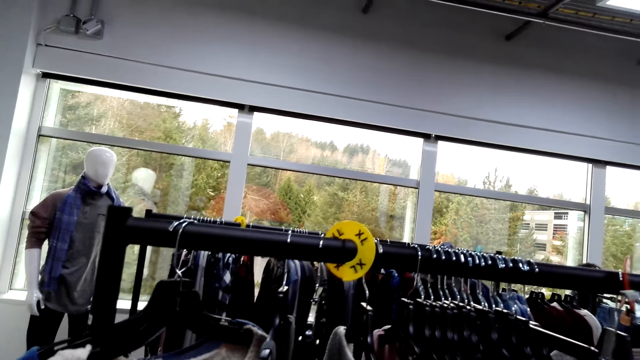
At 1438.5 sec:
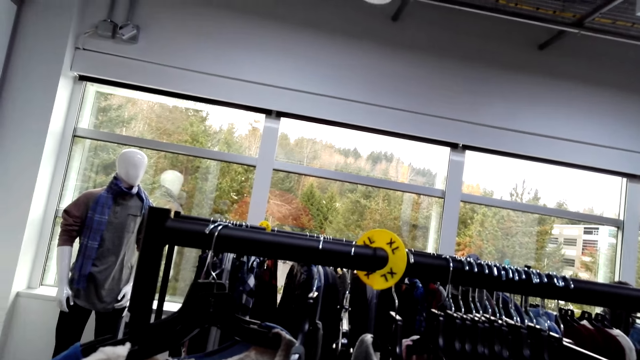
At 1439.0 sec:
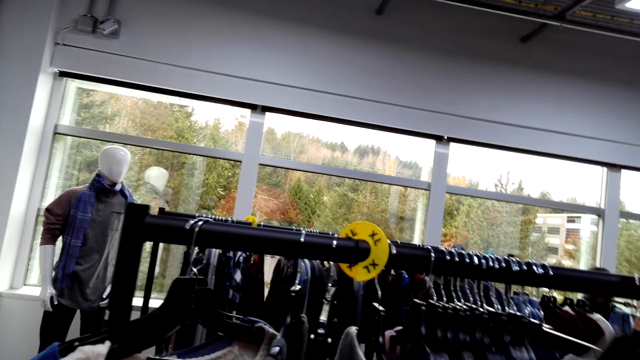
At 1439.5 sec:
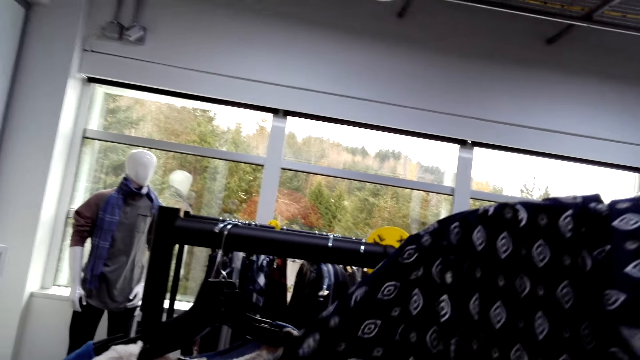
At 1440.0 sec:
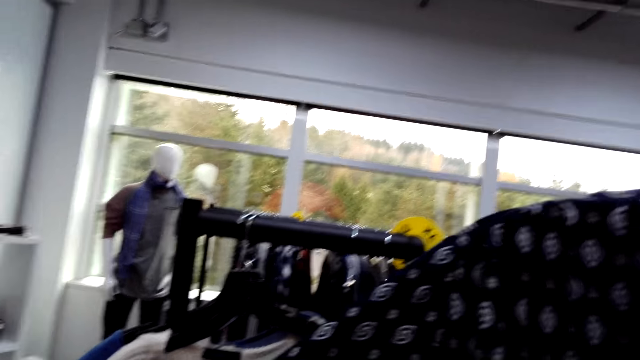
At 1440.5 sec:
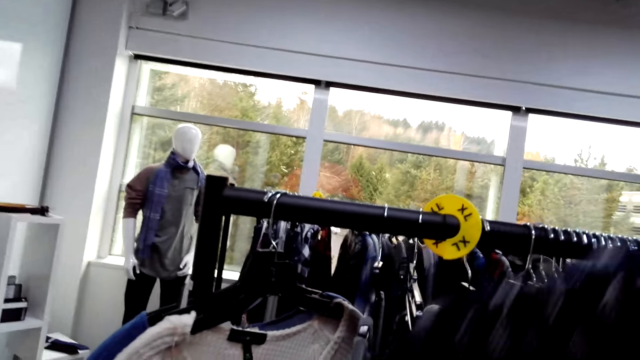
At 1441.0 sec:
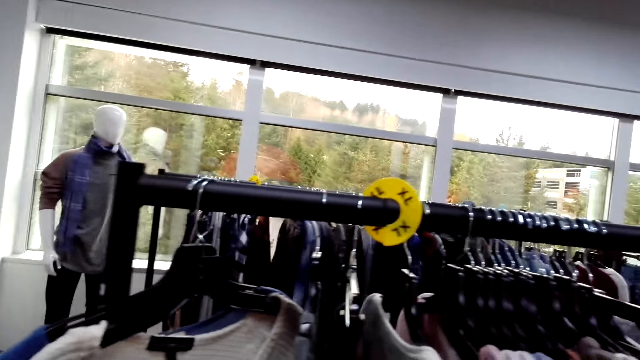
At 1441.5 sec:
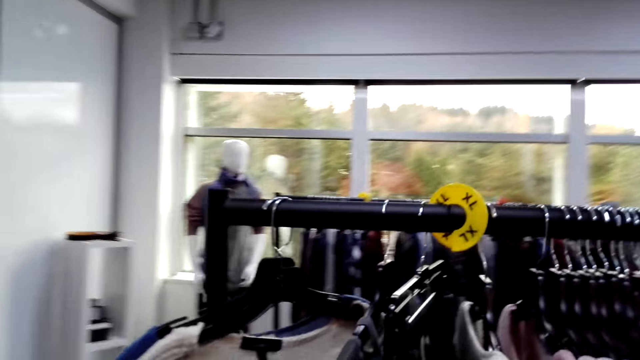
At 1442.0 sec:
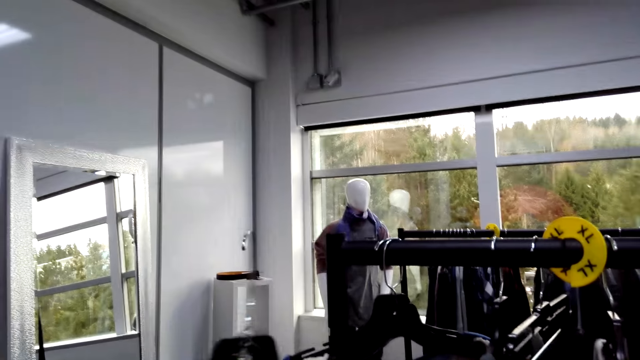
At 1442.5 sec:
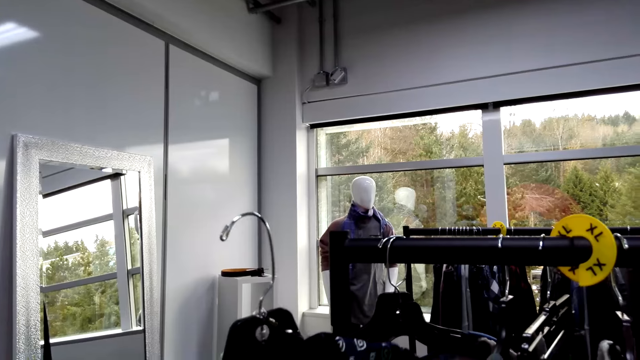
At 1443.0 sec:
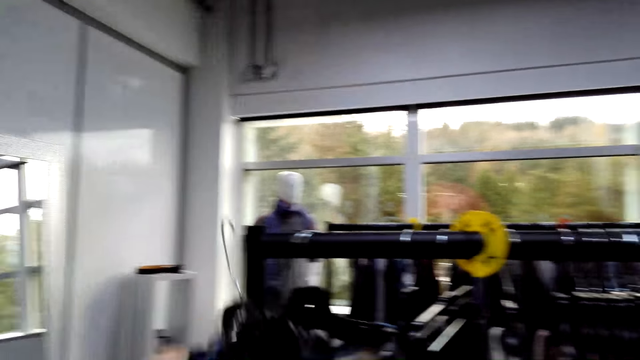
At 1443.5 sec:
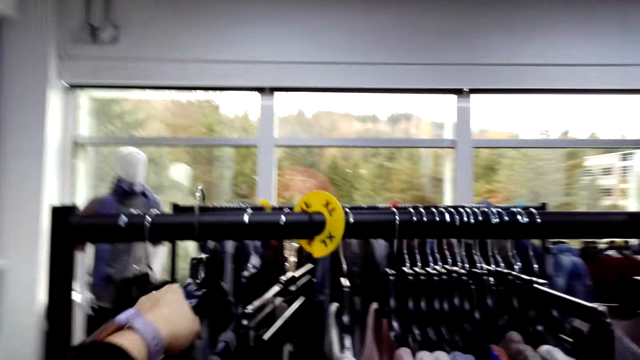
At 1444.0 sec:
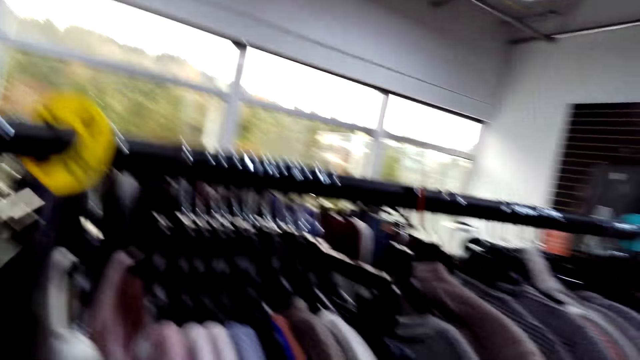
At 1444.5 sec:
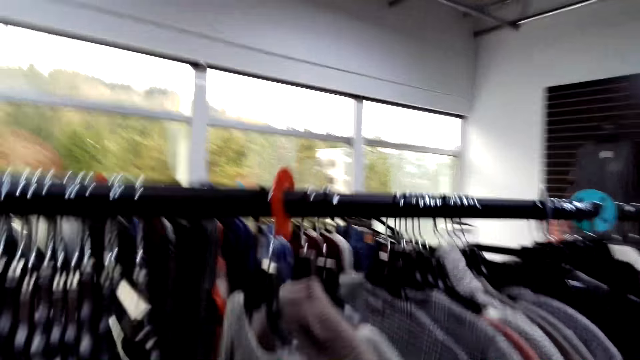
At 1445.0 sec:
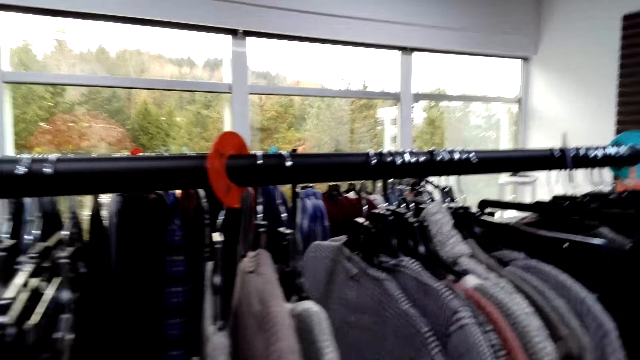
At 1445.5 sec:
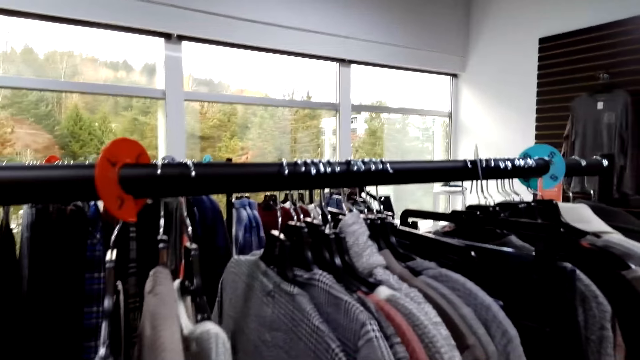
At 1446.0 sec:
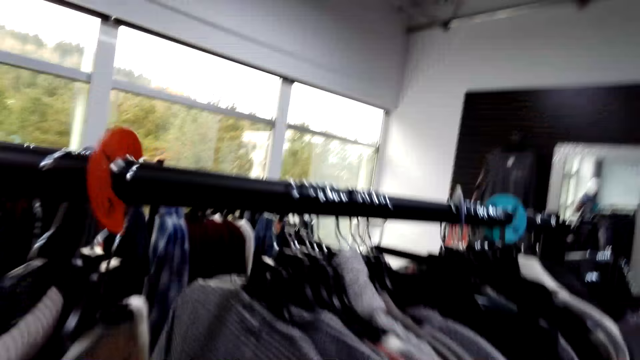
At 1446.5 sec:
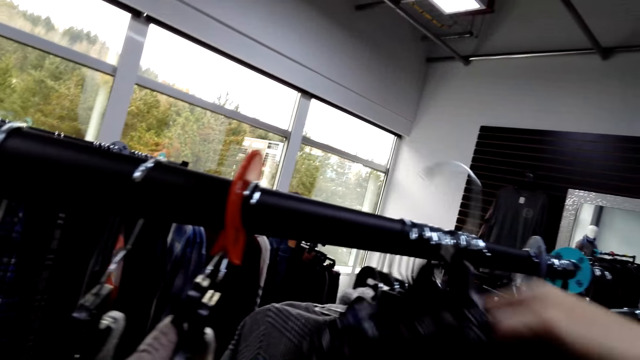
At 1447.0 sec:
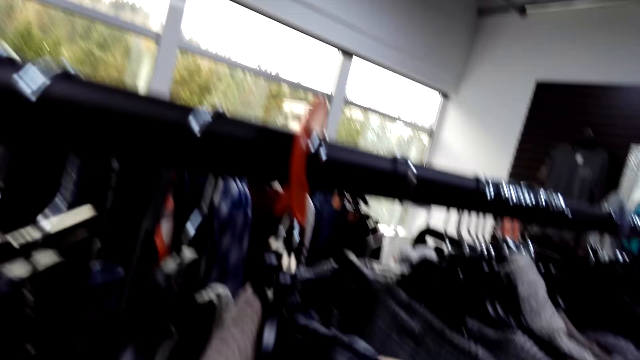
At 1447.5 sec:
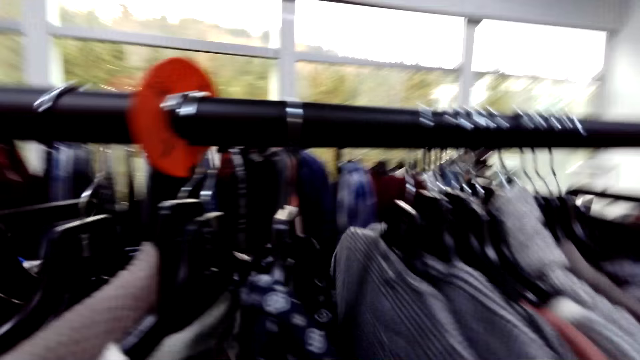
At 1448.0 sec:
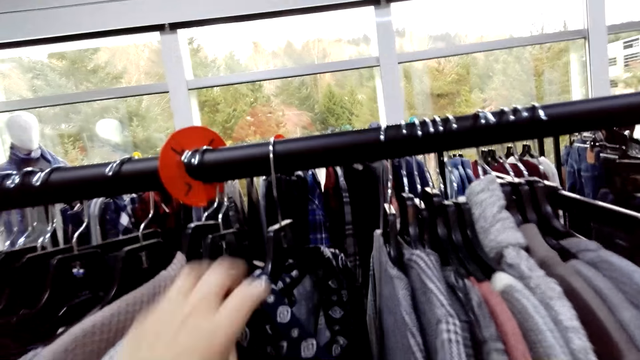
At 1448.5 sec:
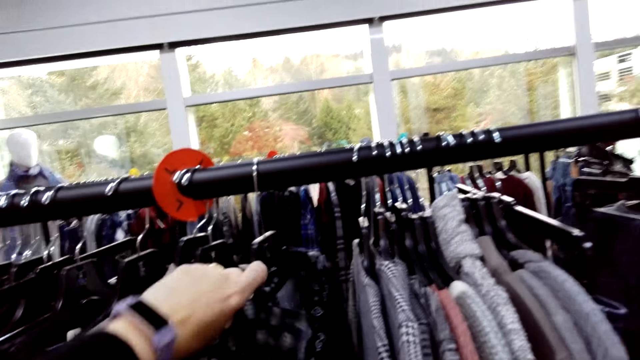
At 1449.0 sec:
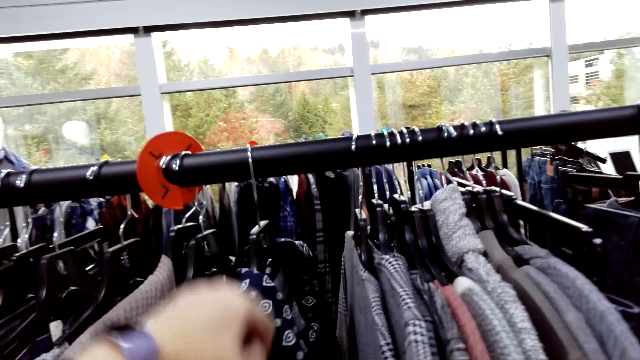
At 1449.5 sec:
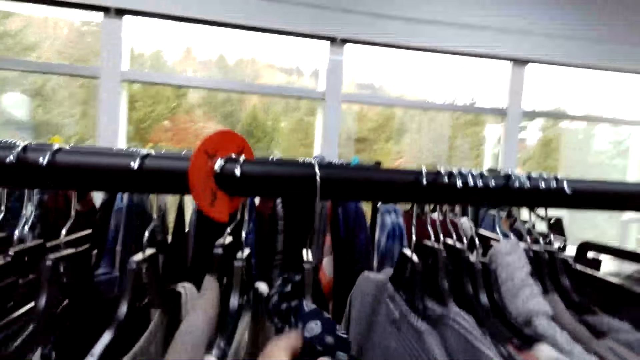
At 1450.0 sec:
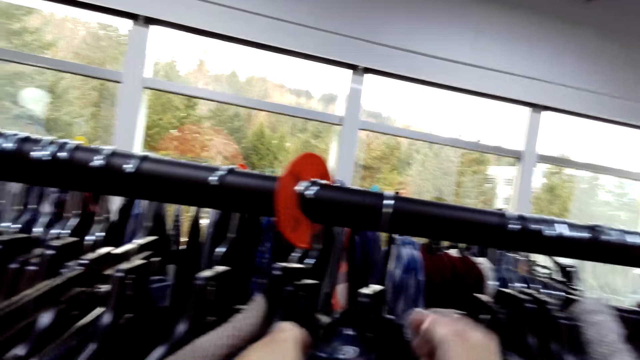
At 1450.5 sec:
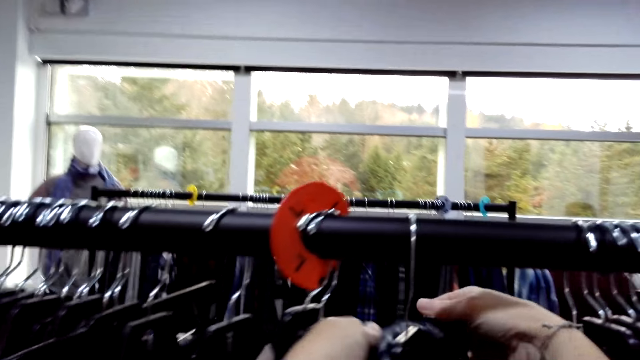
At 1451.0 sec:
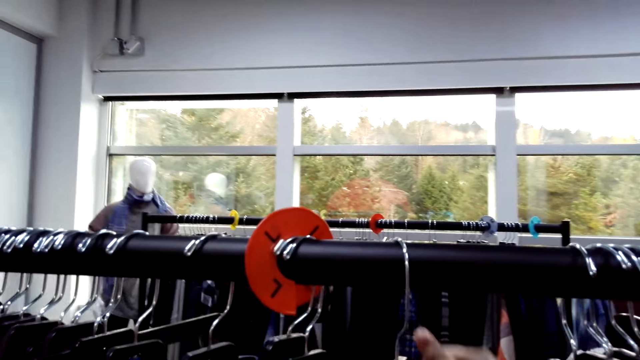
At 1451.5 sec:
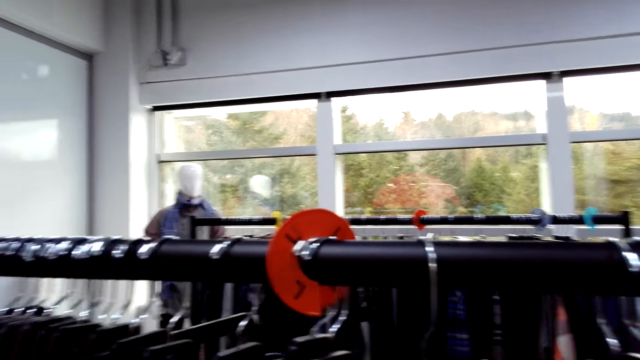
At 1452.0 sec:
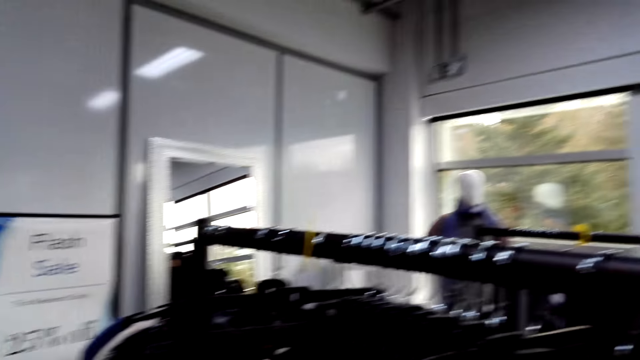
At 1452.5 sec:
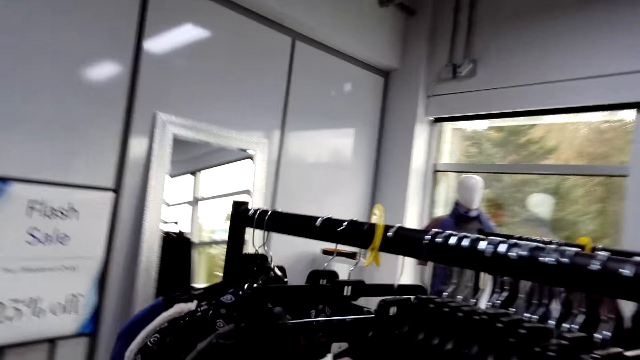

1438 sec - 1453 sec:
The camera wearer lifts a blouse. They lift the blouse again. They hang the blouse on a rack. They hold a shirt. They hang the blouse on the rack. They touch the blouse. They handle the blouse.

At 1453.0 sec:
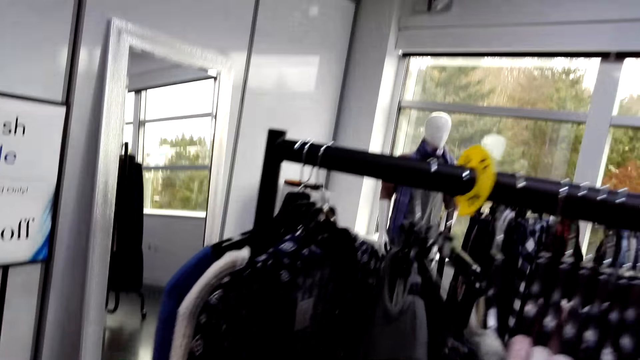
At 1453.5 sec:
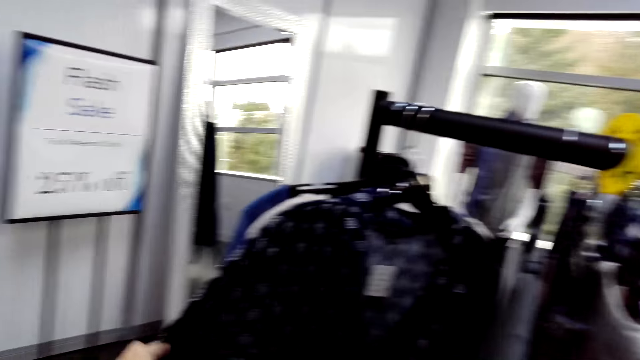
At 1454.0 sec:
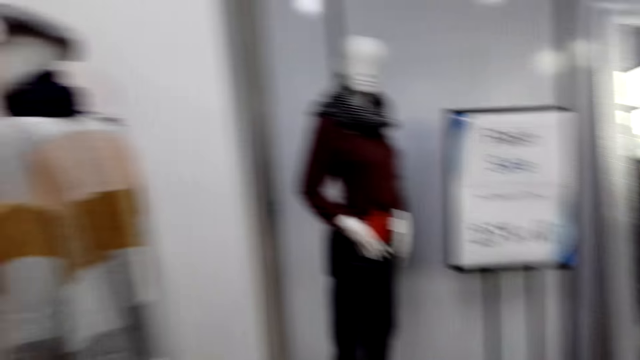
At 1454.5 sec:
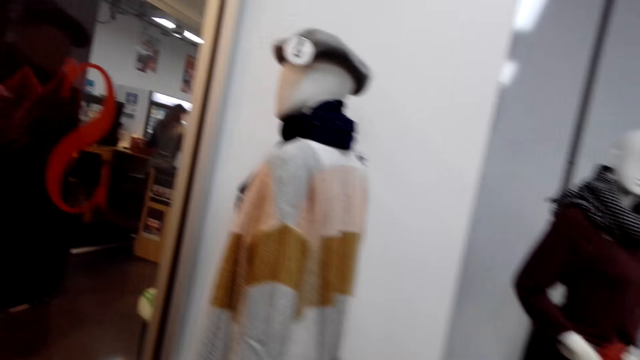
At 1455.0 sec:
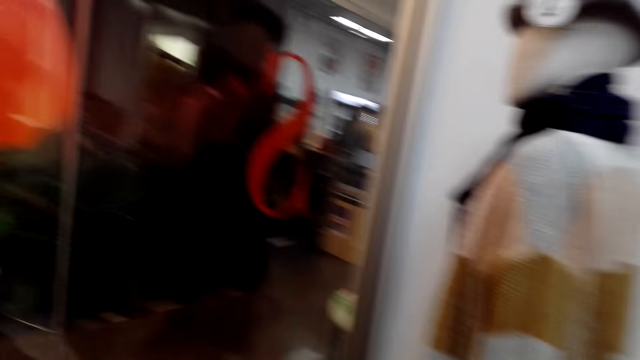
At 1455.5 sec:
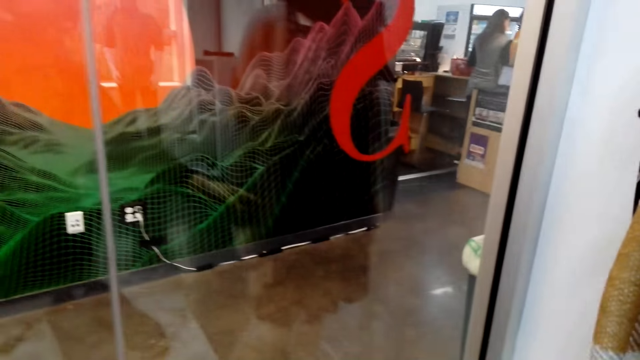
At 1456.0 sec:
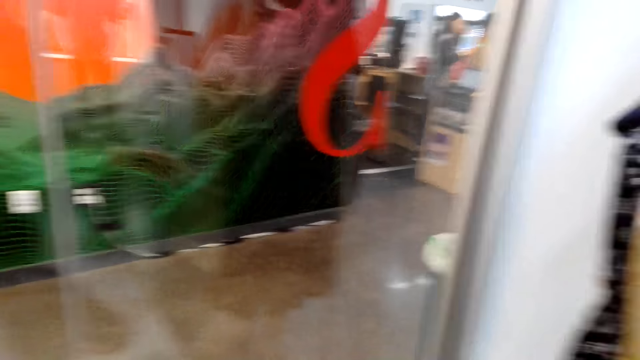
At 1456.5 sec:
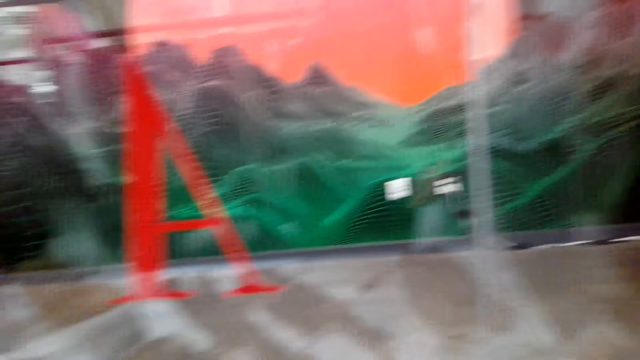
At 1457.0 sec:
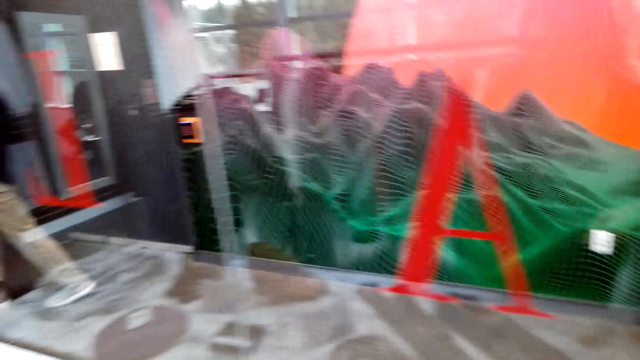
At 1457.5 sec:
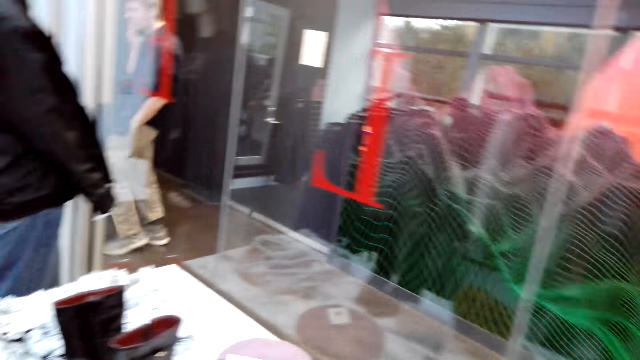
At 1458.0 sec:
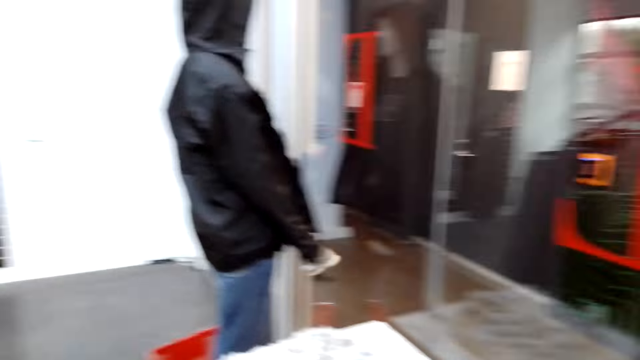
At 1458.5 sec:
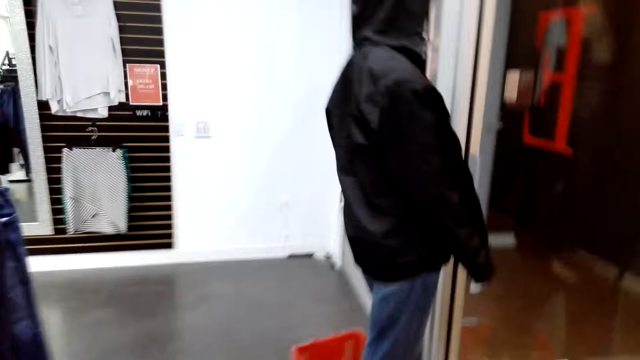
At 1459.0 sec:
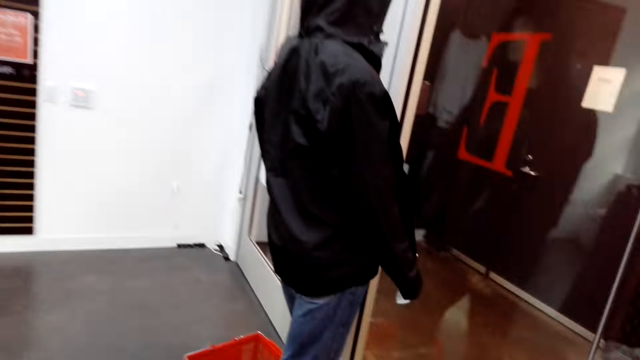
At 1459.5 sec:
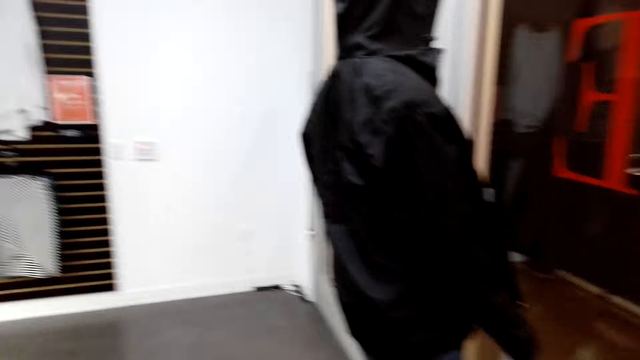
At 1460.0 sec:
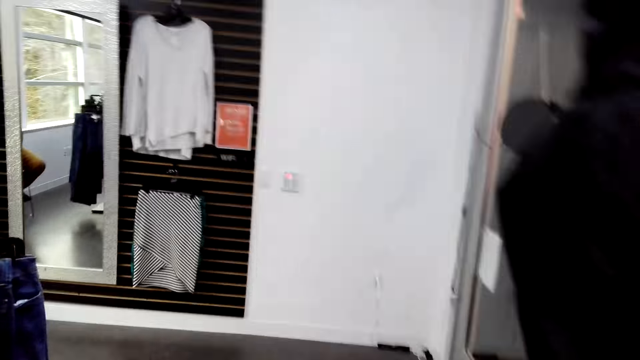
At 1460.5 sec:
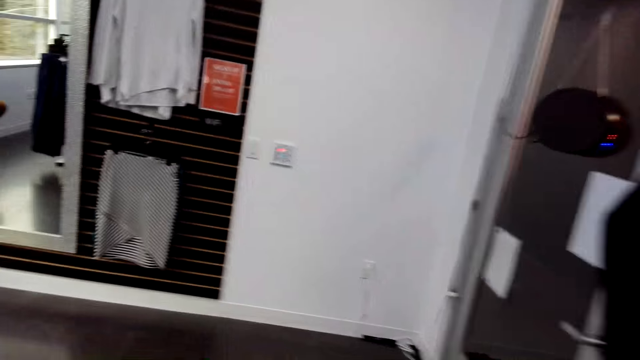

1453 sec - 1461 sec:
The camera wearer pulls clothes and pushes clothes. They touch a cloth.
